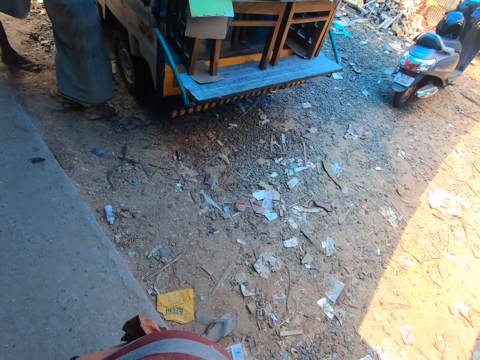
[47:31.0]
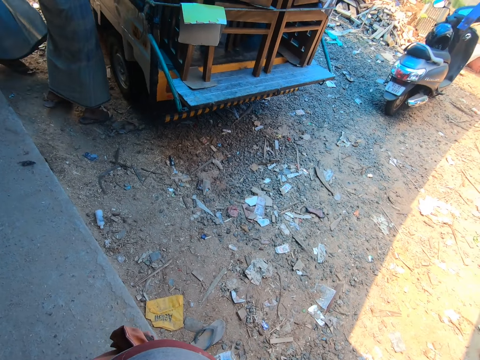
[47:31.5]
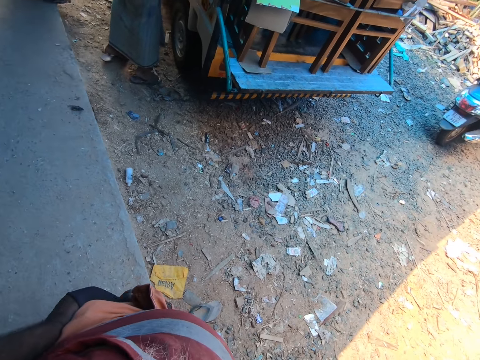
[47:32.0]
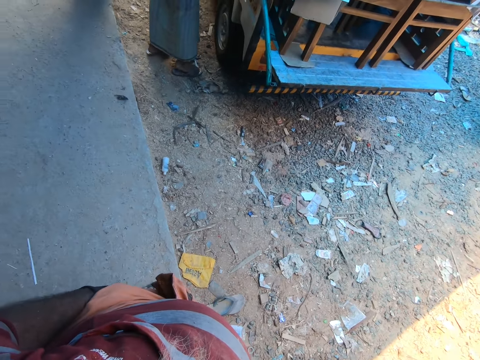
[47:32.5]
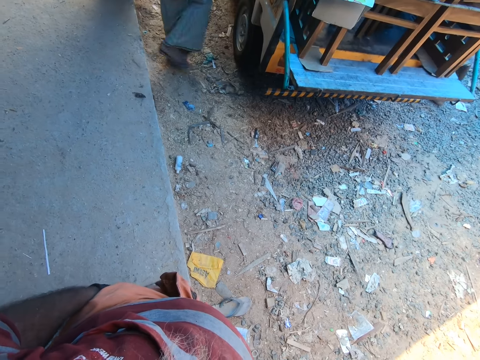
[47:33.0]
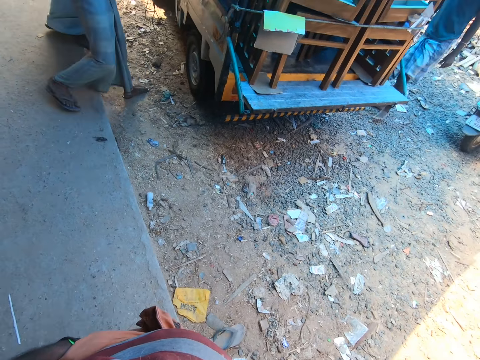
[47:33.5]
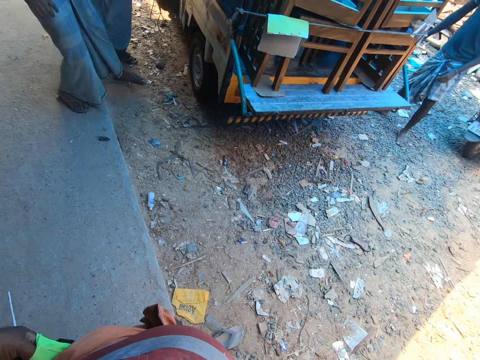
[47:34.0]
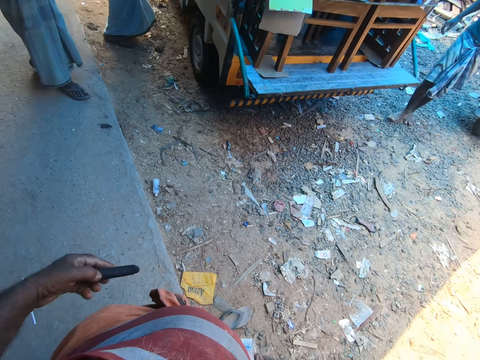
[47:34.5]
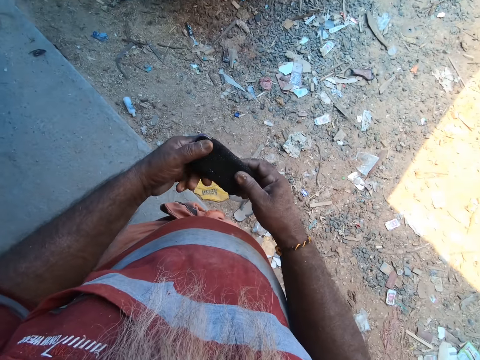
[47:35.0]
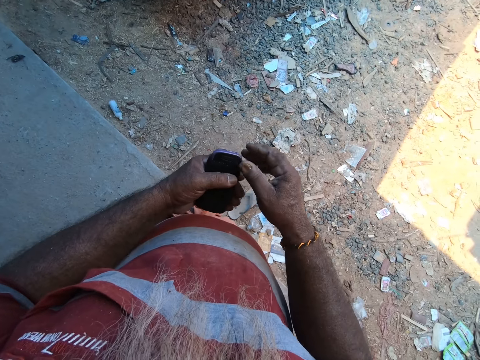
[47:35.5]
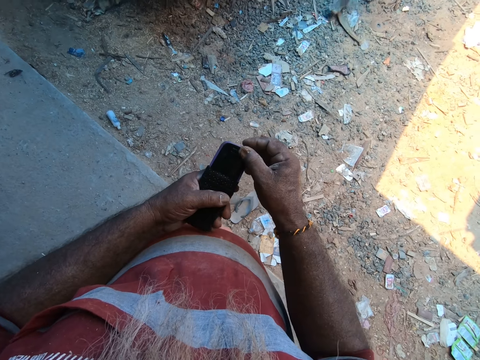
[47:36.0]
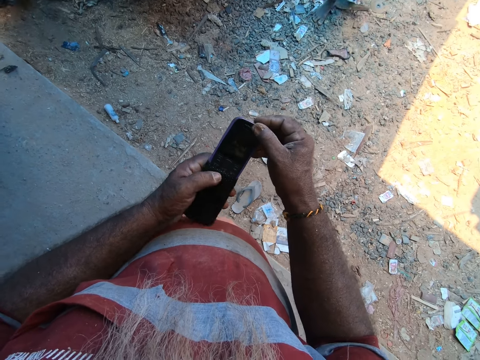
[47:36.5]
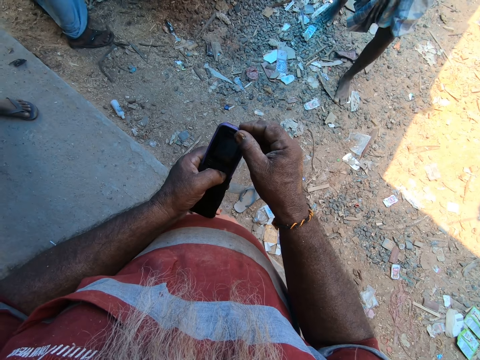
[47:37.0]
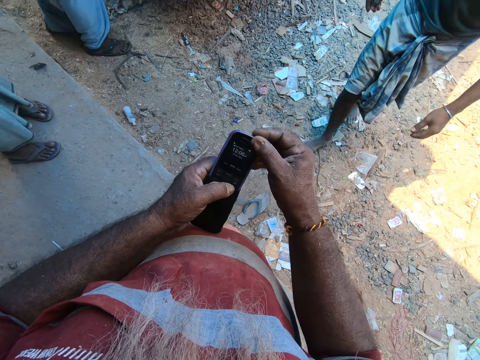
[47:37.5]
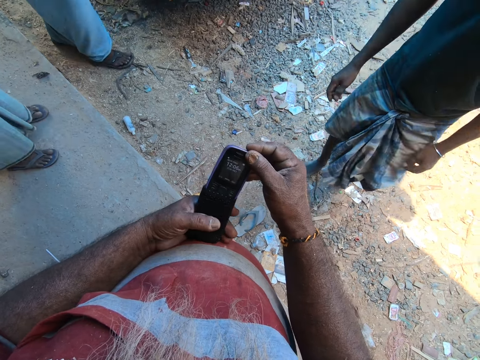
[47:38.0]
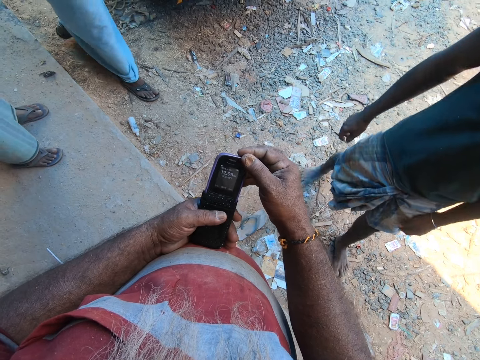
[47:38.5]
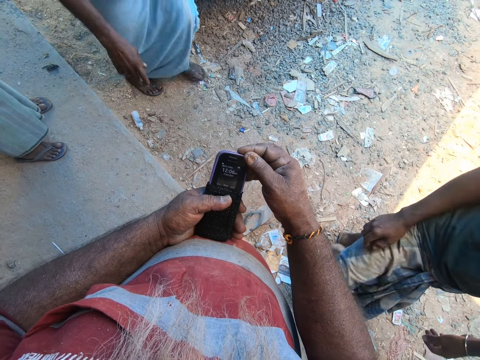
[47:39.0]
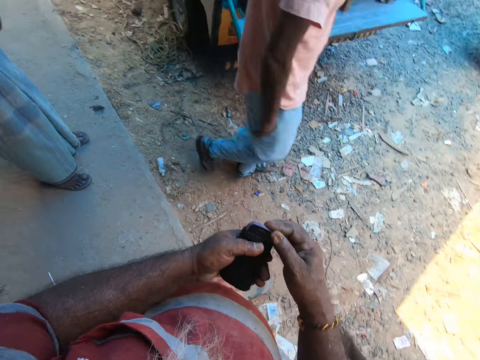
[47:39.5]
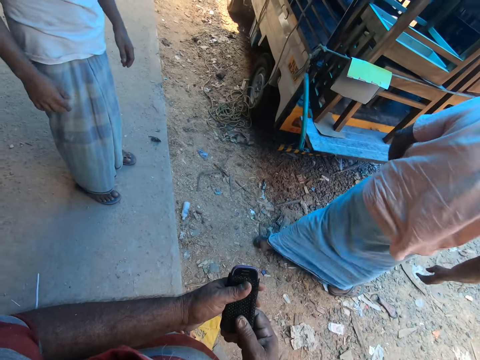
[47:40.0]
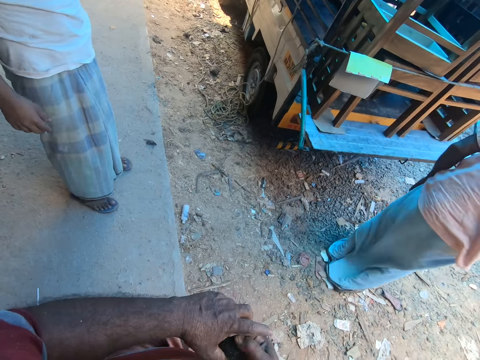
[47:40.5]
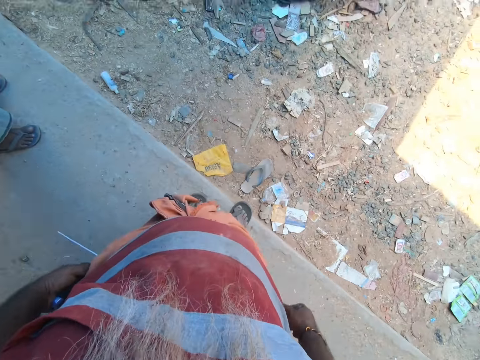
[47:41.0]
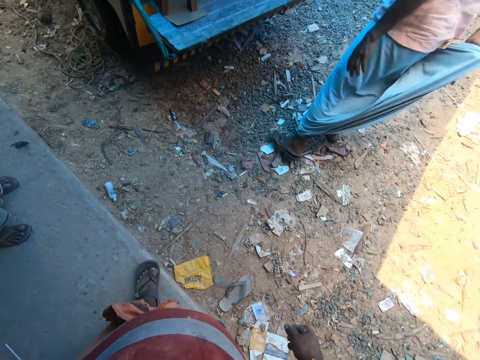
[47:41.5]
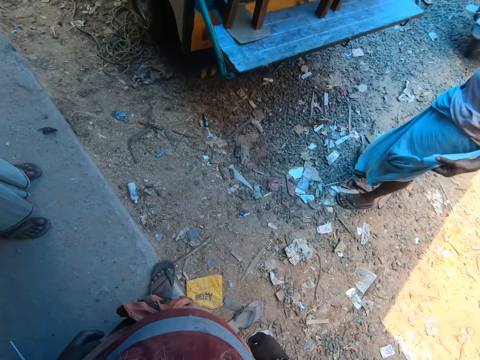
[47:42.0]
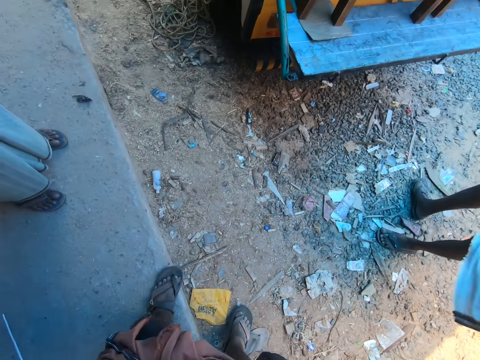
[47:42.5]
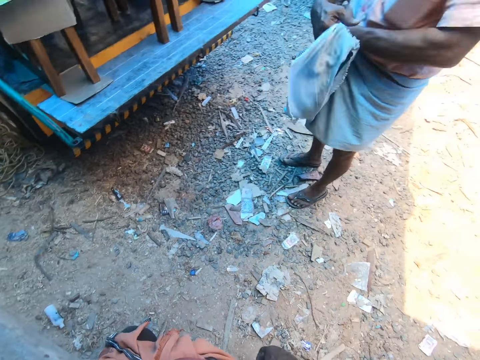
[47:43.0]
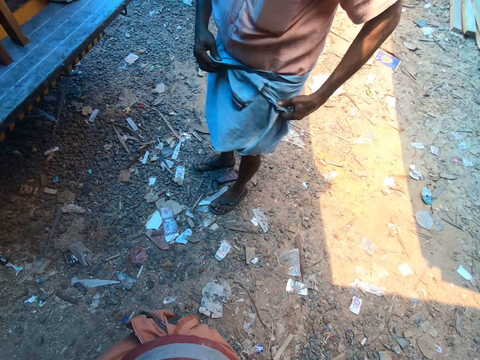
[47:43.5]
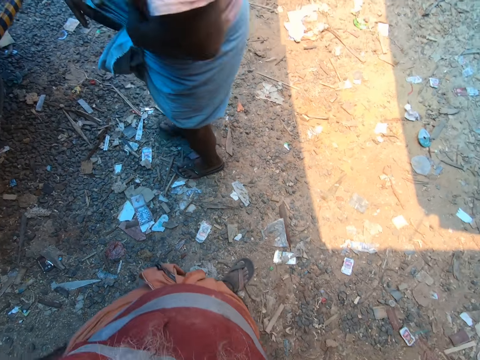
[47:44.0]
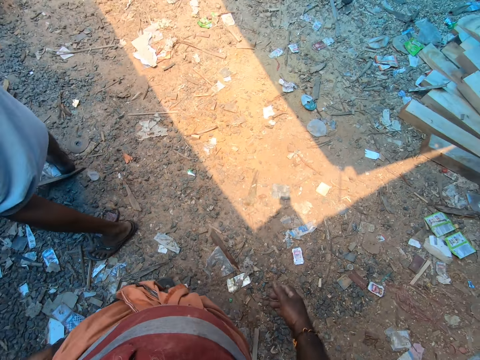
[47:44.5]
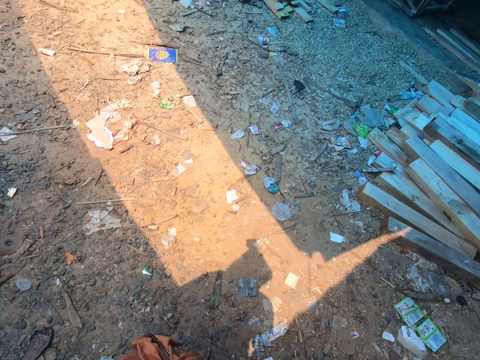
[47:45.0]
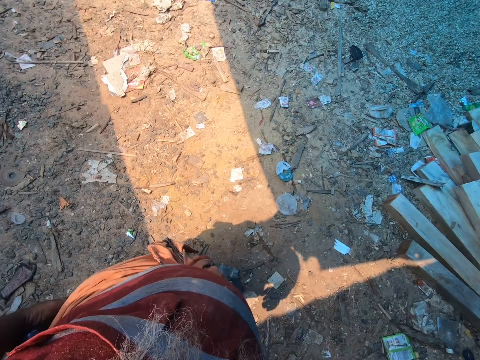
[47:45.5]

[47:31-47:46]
The camera wearer removes a phone from his pocket with his left hand. He operates the phone with his hands. He removes the phone from a pouch with his hands. He operates the phone in his right hand with his left hand. He pushes the phone in the pouch with his hands. He interacts with a man. He puts the phone in his pocket with his left hand. He converses with four other men.

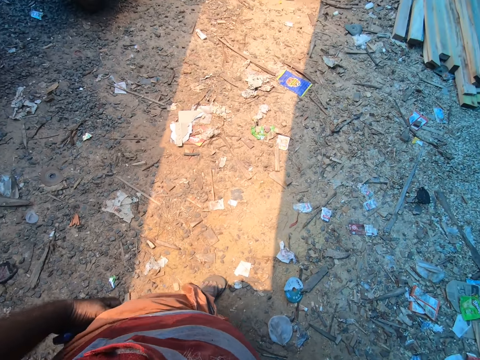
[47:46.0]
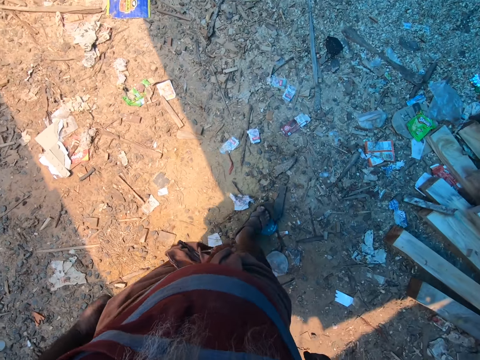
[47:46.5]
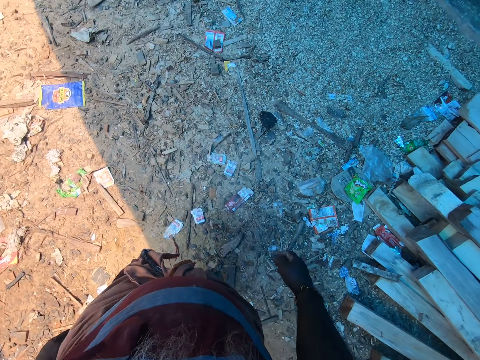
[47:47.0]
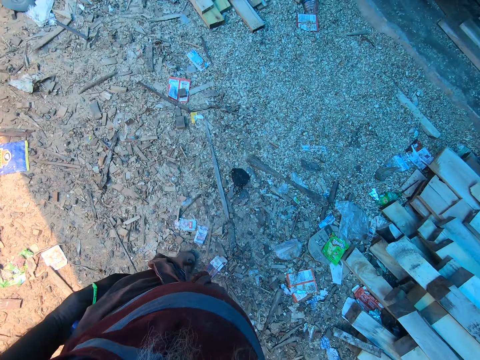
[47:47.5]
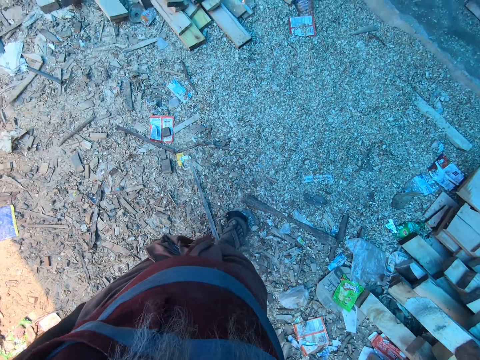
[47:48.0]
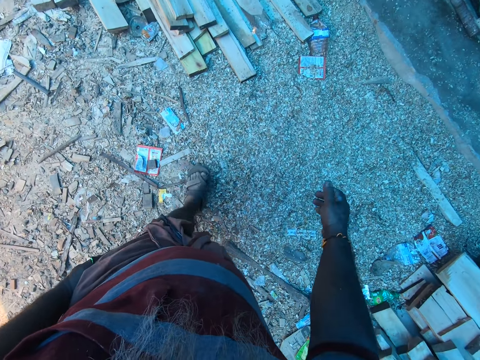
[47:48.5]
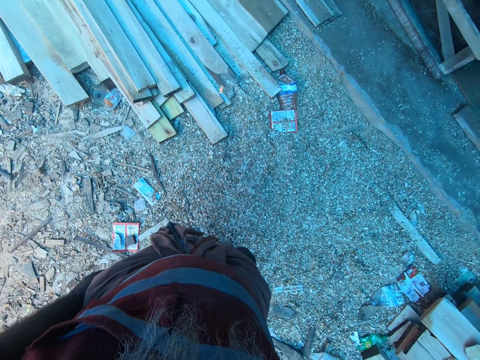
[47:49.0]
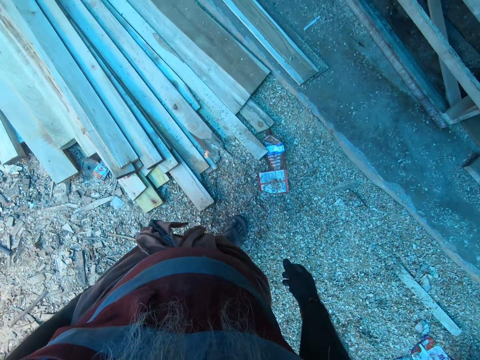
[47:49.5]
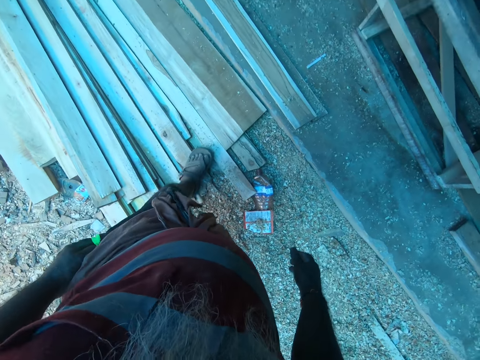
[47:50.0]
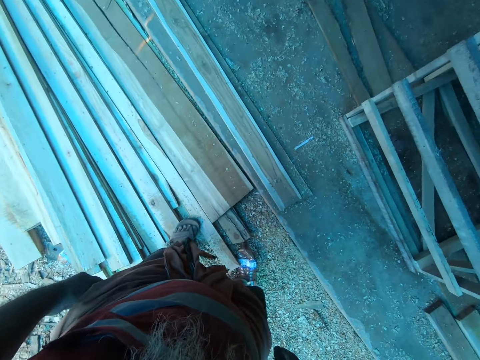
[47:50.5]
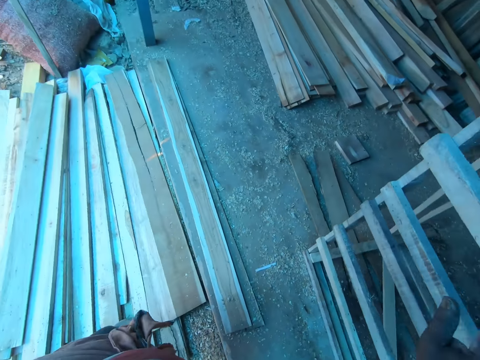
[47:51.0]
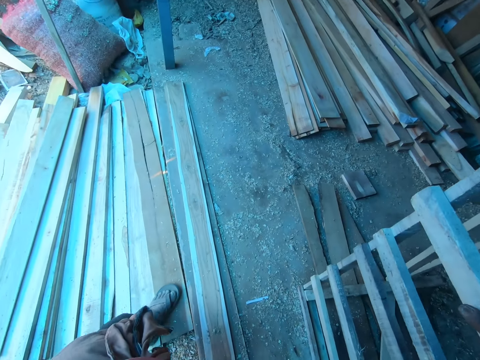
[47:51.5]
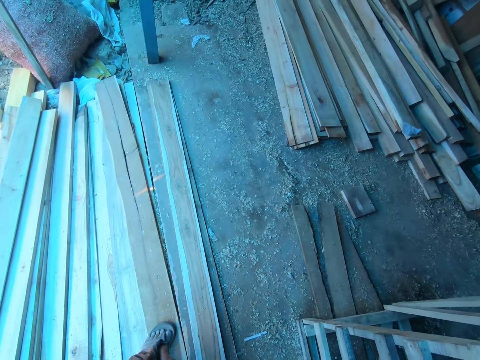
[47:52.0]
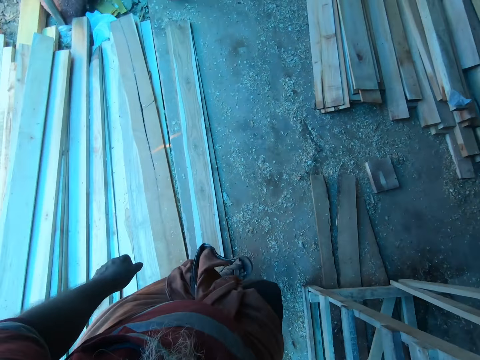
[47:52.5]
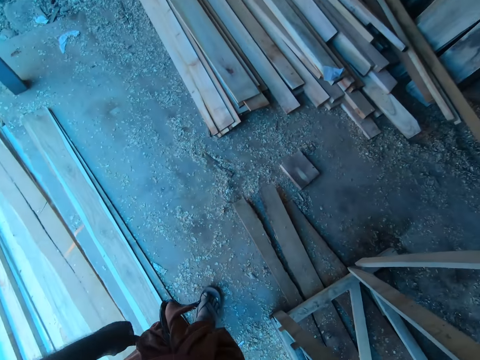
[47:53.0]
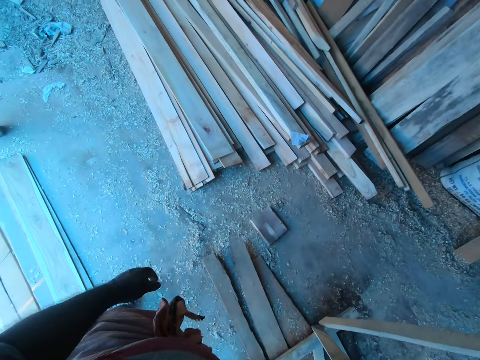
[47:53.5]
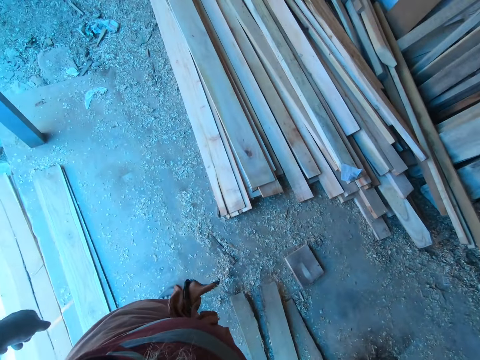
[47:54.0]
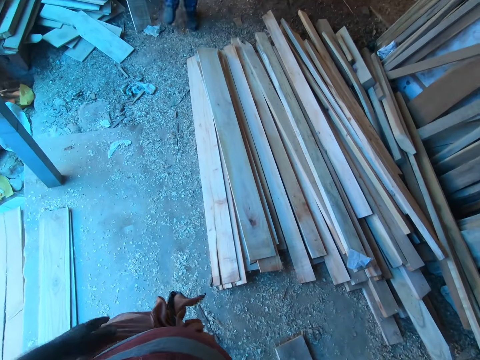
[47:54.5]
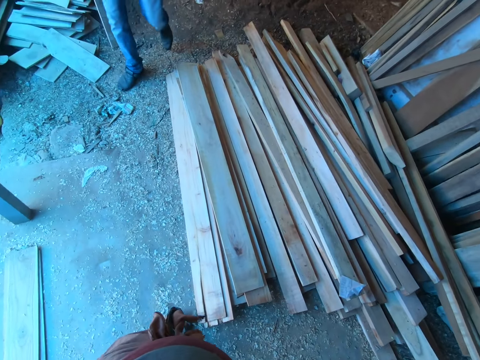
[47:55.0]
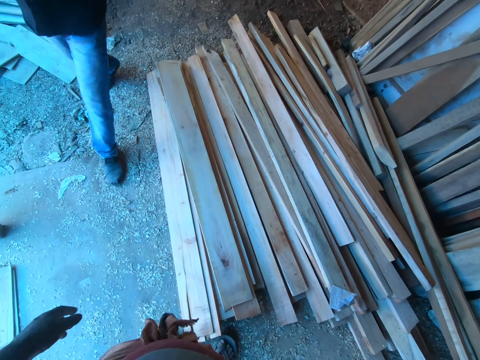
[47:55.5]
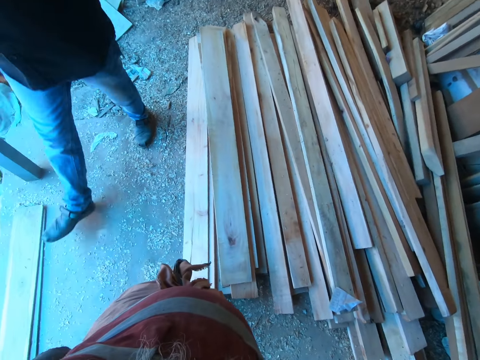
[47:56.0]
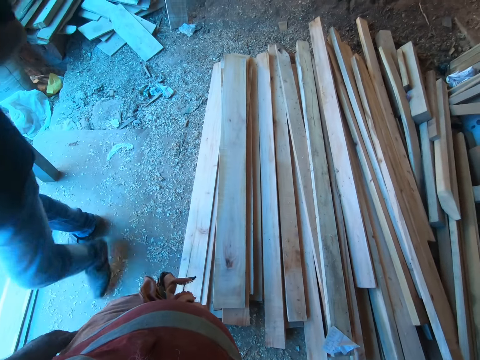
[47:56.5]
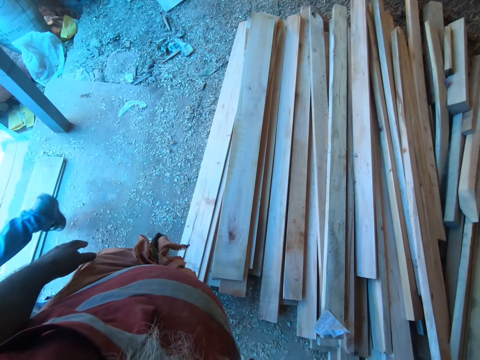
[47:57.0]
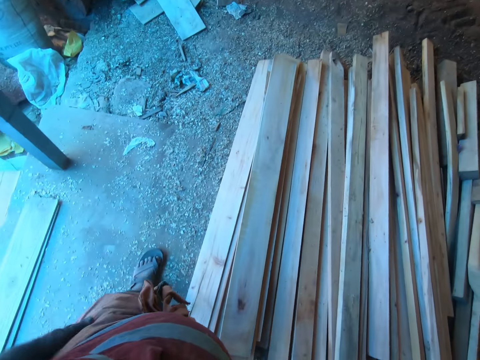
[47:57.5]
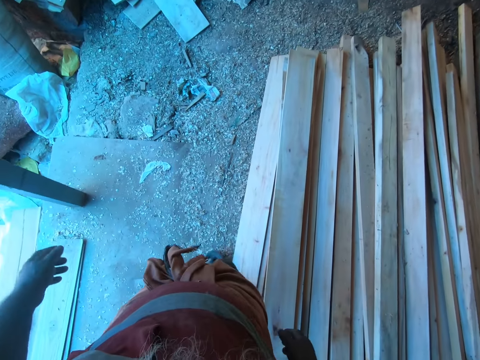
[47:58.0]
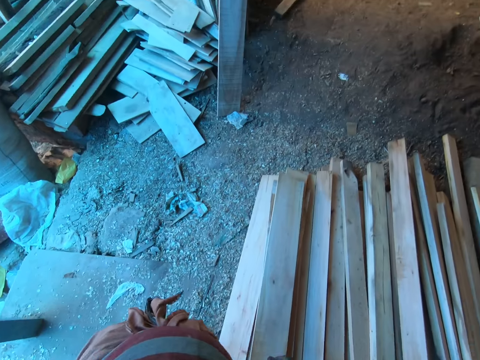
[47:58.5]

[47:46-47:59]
The camera wearer walks around the workshop. He places his right hand on a wooden structure. He interacts with a man.
